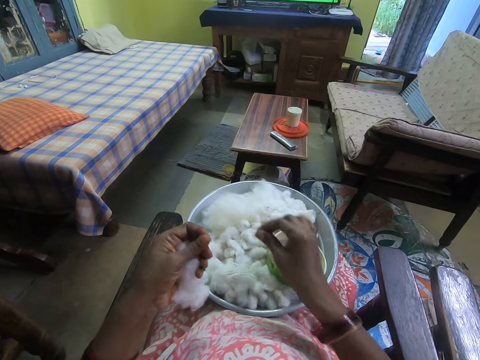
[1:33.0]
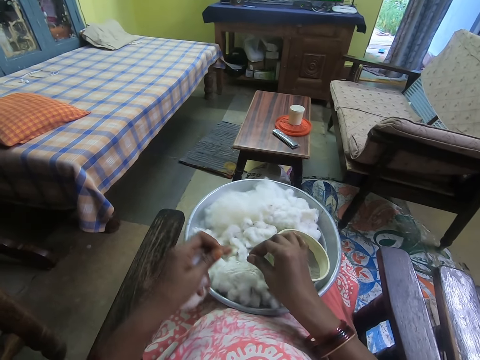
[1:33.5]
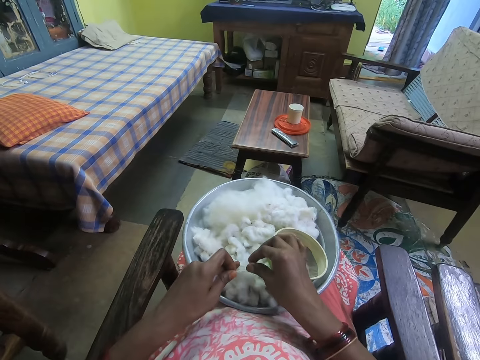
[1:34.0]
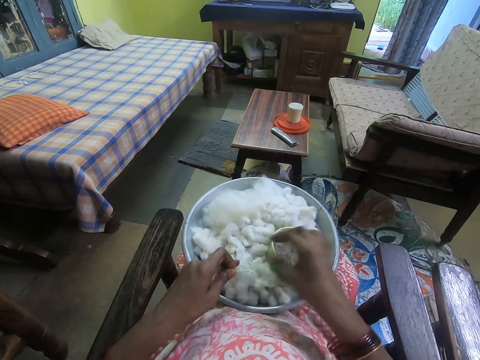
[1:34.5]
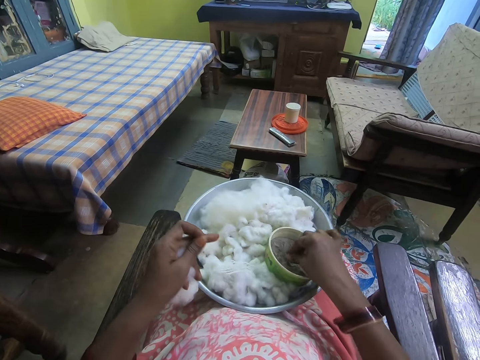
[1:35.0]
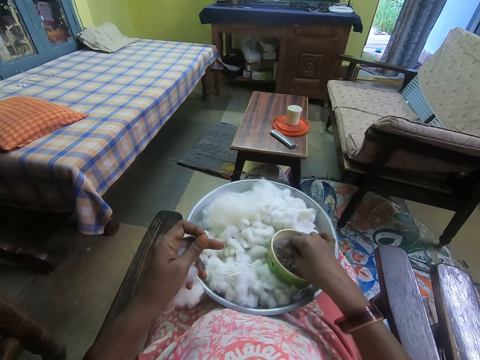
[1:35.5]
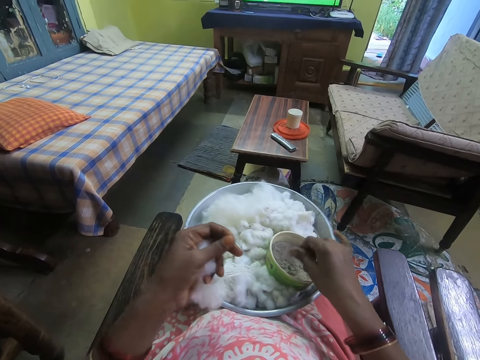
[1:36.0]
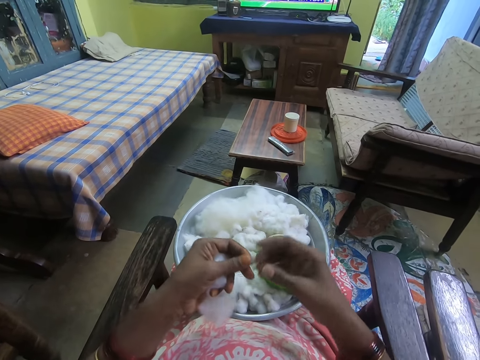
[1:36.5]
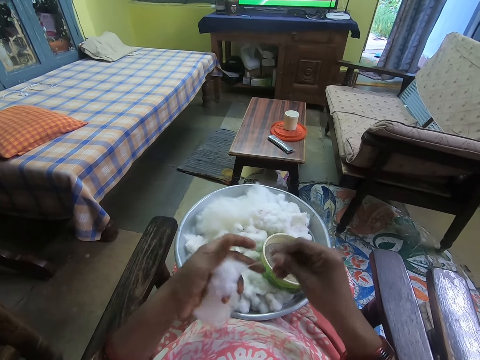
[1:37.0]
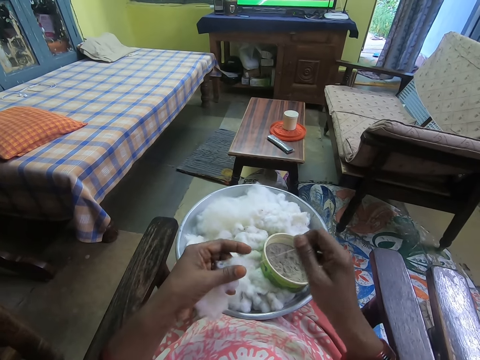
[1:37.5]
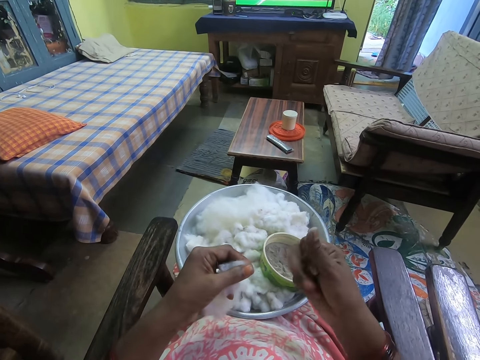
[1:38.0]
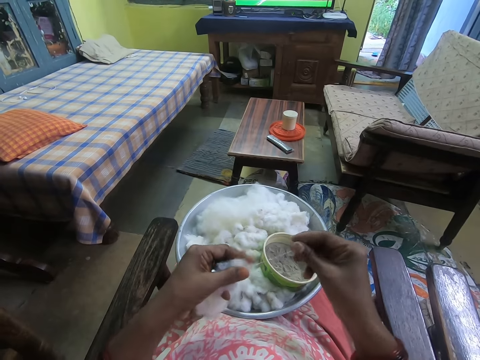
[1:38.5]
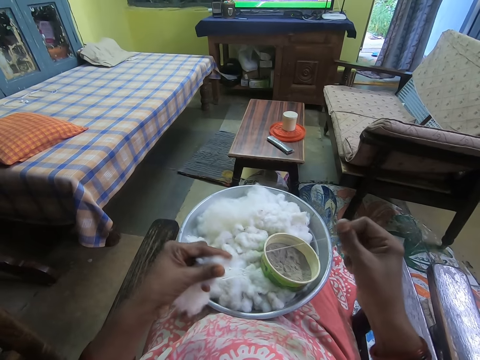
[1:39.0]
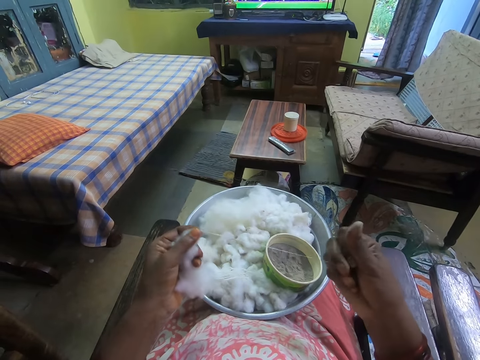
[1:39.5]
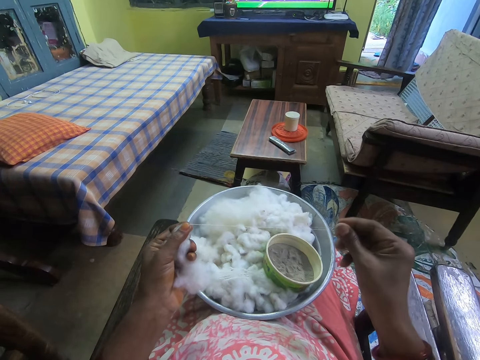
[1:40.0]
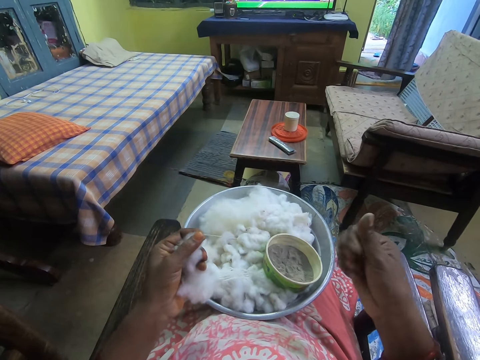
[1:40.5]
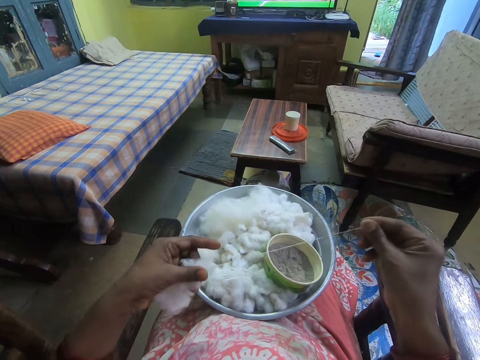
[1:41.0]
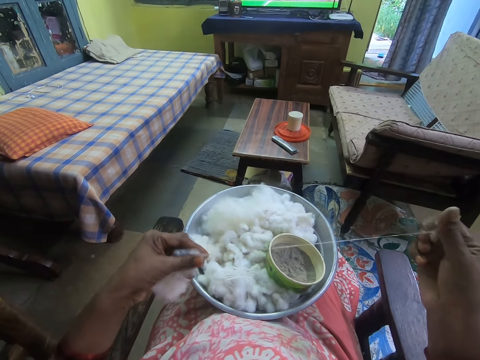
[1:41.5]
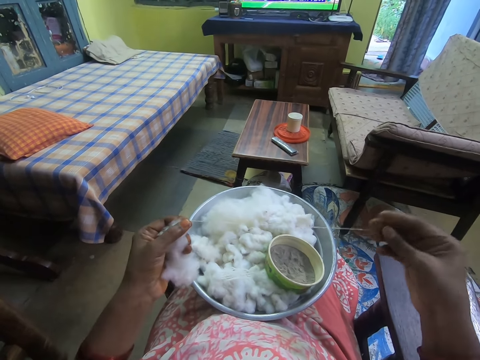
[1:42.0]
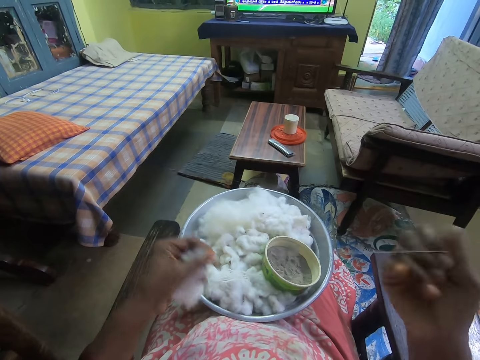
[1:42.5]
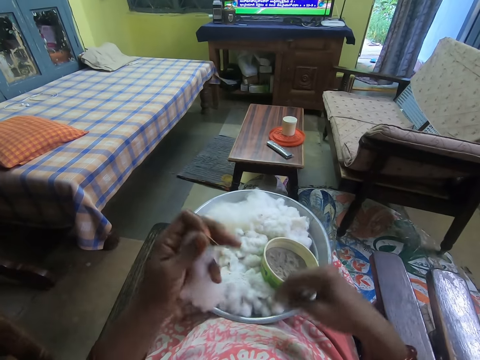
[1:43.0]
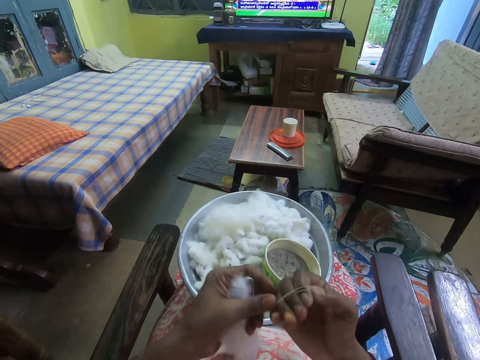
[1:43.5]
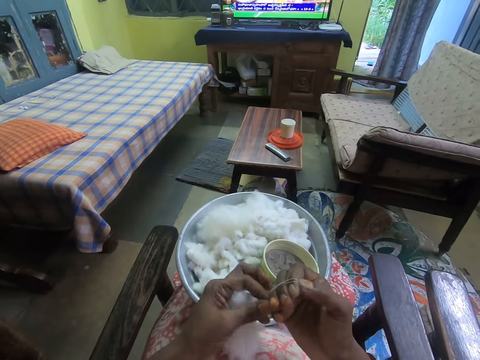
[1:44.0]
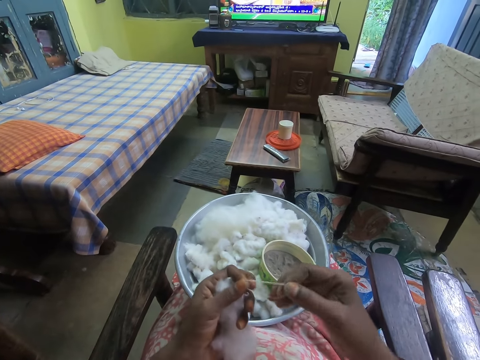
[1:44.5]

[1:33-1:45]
The camera wearer rubs her right hand in a bowl of powder on her lap. She gins the piece of cotton with her hands.

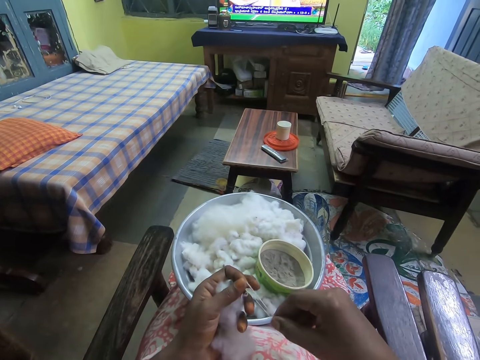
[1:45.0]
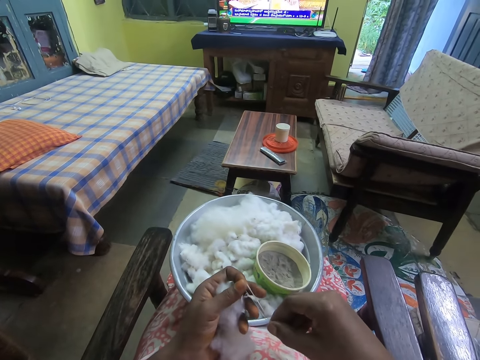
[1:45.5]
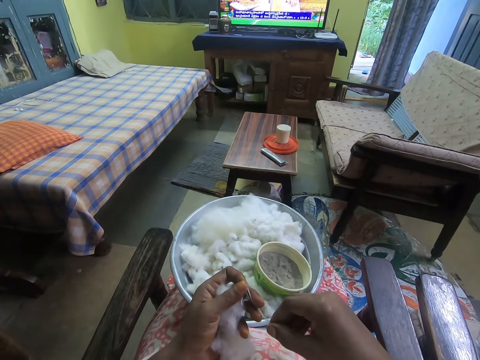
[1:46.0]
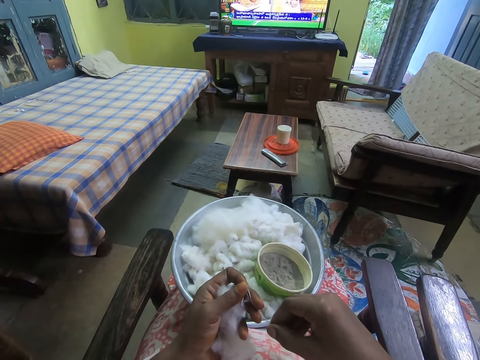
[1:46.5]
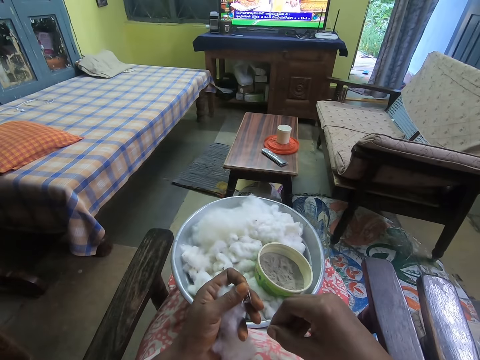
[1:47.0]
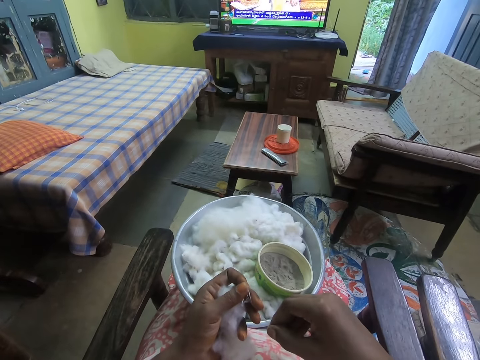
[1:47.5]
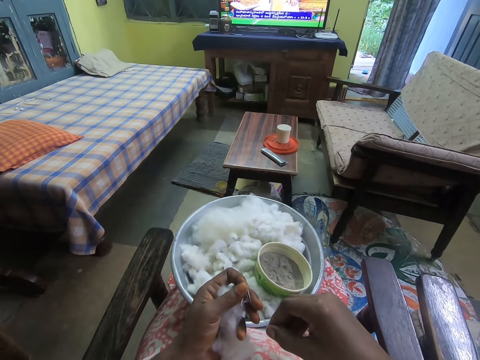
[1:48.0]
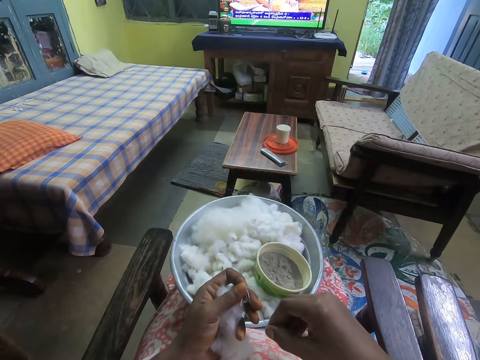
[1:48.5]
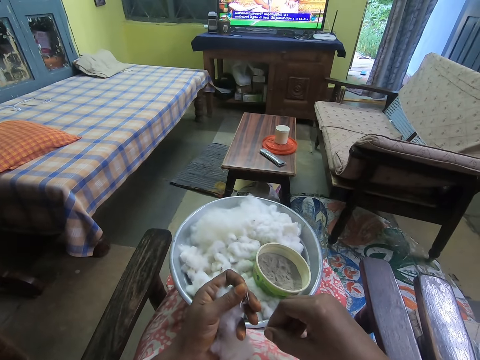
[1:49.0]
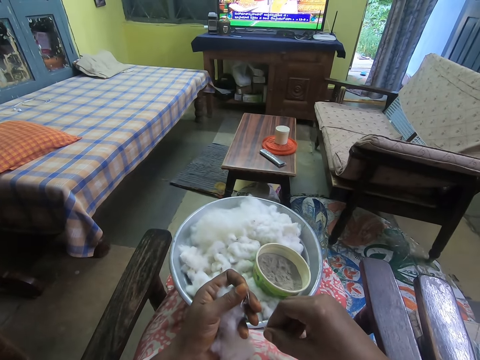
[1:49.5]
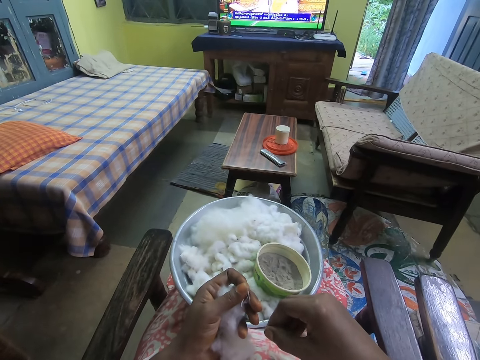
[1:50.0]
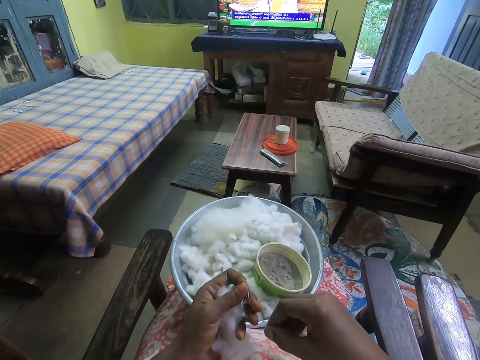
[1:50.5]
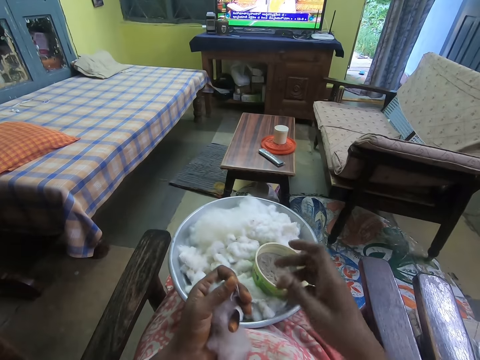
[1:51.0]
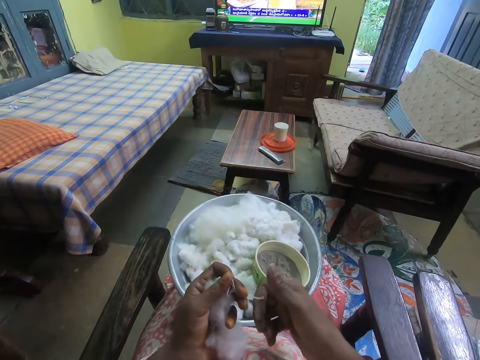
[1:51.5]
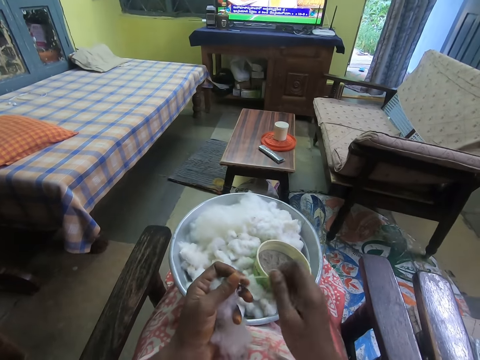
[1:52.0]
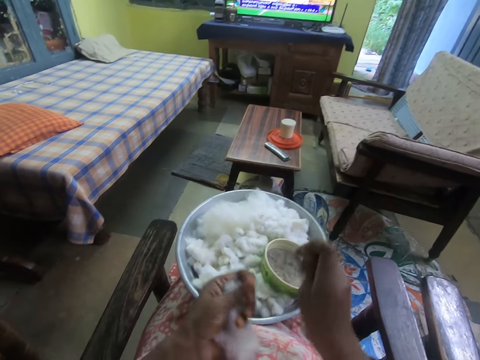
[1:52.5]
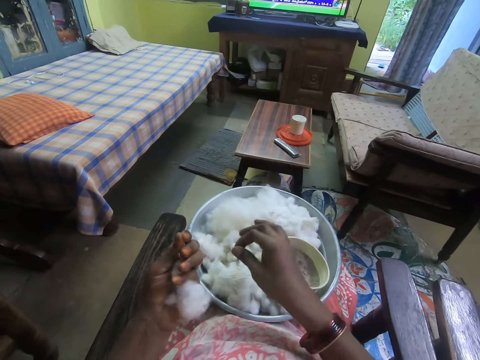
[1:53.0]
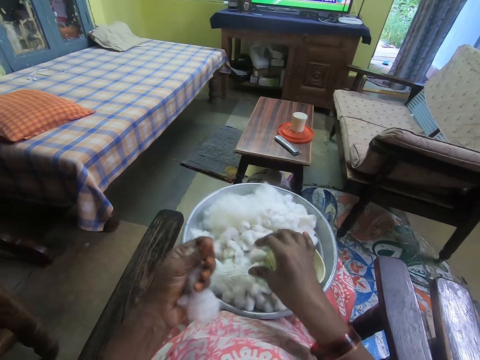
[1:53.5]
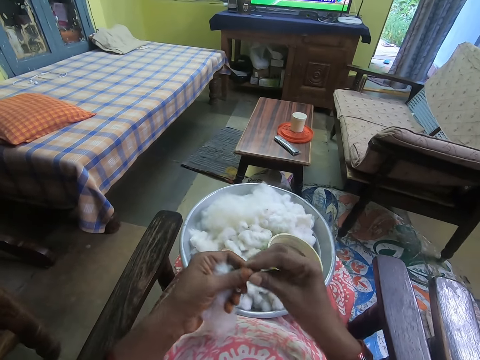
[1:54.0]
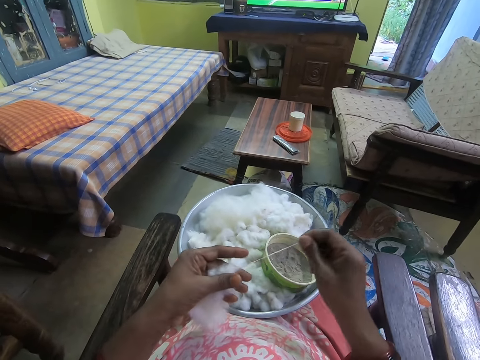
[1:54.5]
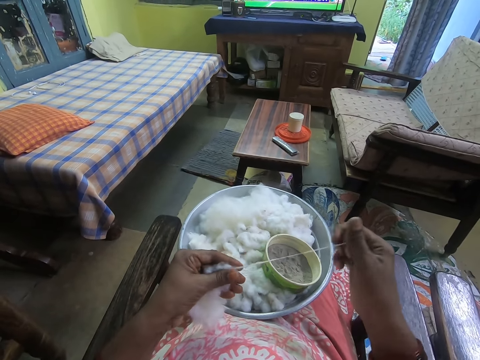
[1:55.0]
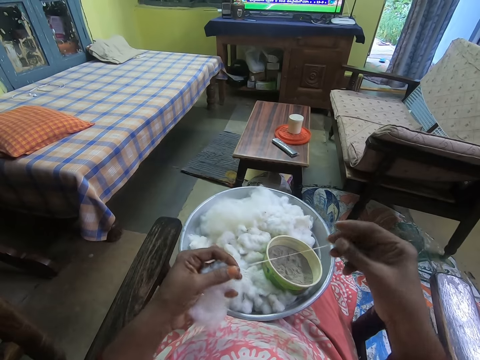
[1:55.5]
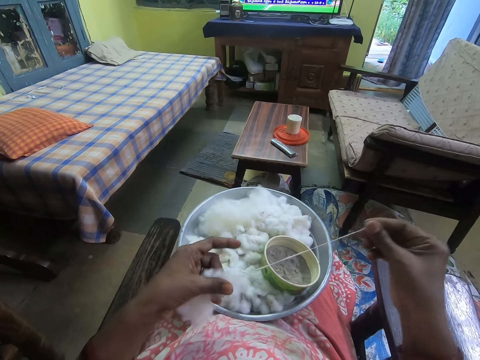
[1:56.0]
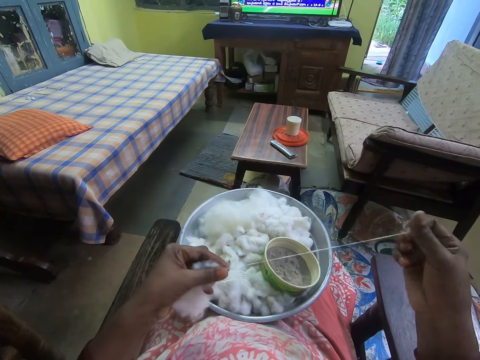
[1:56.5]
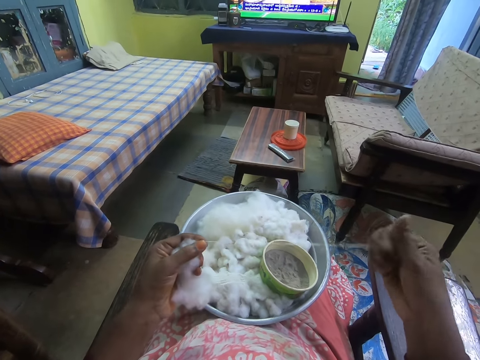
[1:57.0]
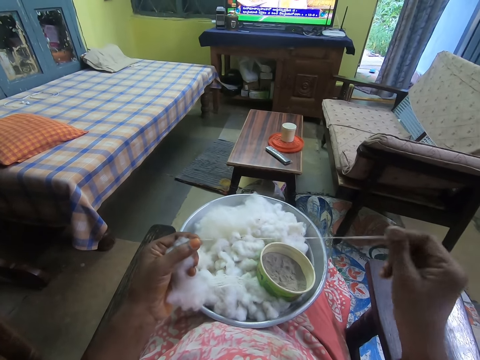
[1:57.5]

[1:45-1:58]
The camera wearer holds a bit. They interact with a man. They prepare thread from cotton wool.

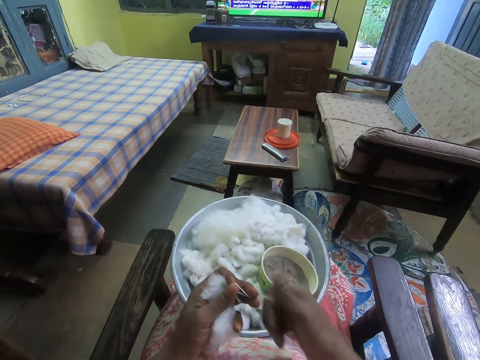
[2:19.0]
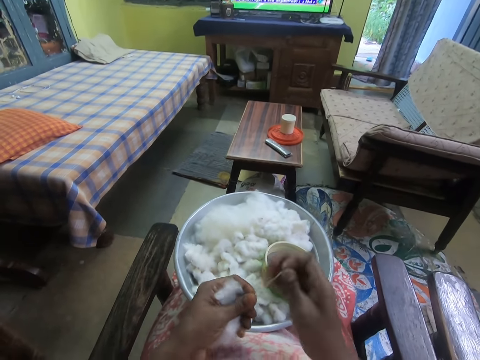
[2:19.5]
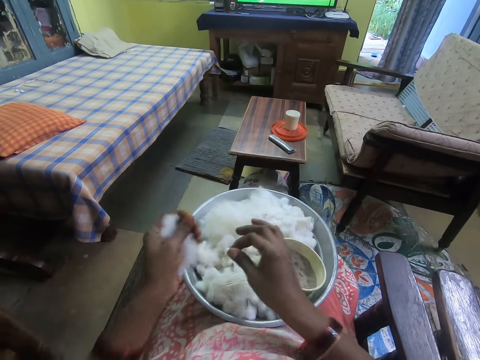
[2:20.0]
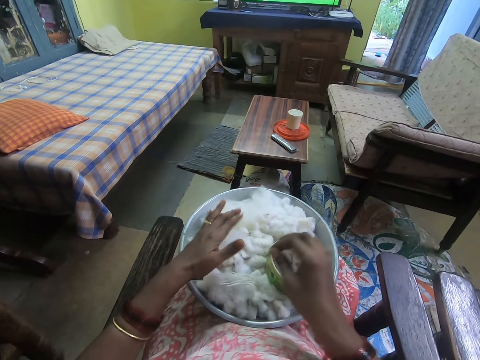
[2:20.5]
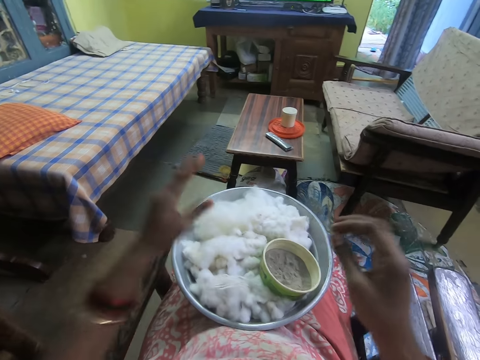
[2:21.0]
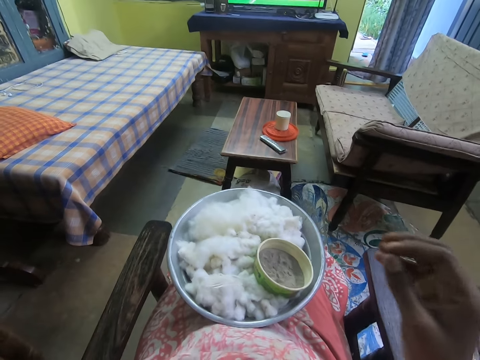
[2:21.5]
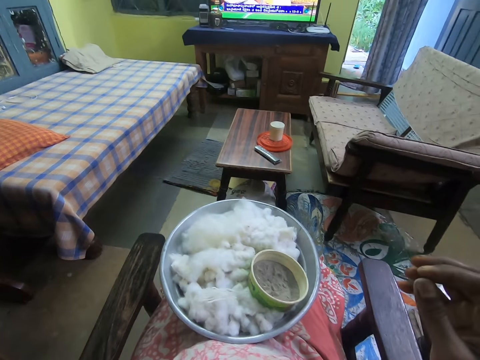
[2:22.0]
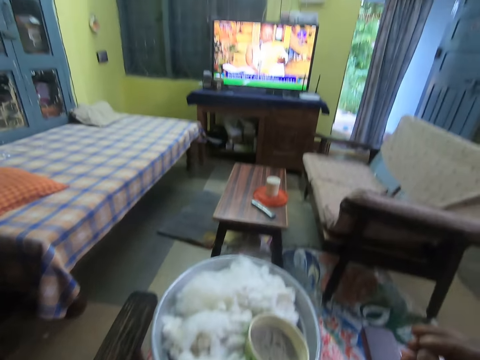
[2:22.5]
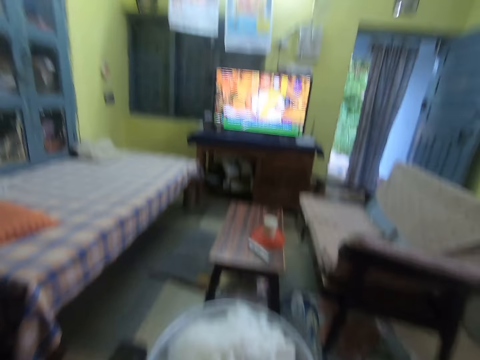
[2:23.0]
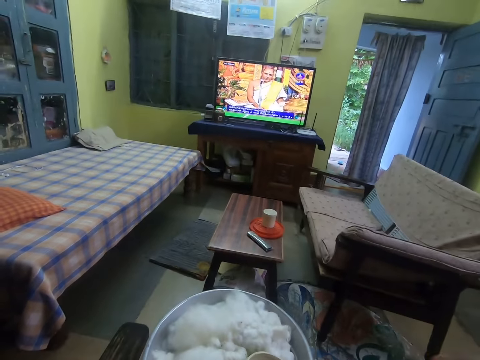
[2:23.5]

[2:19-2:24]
The camera wearer drops the piece of cotton in the bowl with her left hand. She touches her face with her left hand. She adjusts the camera.
